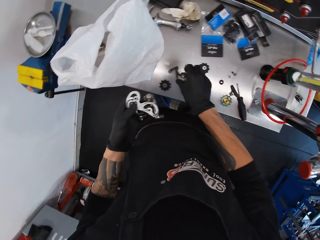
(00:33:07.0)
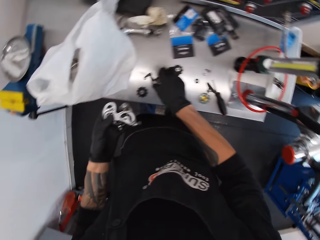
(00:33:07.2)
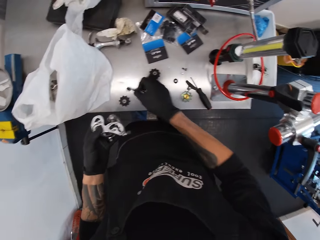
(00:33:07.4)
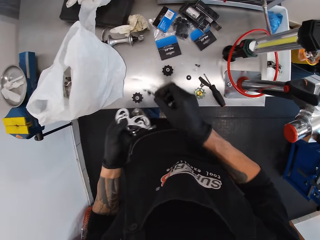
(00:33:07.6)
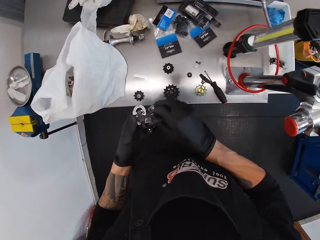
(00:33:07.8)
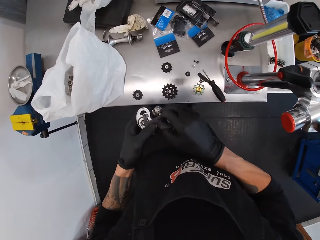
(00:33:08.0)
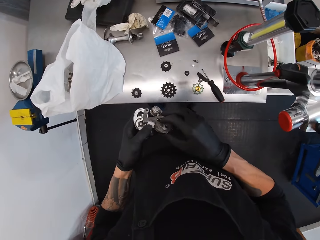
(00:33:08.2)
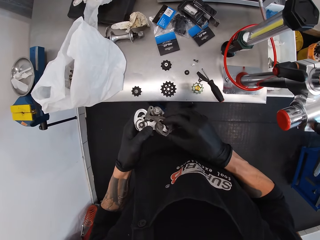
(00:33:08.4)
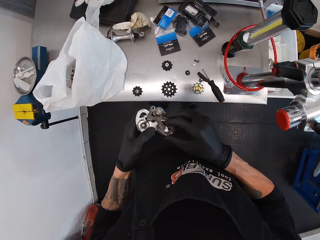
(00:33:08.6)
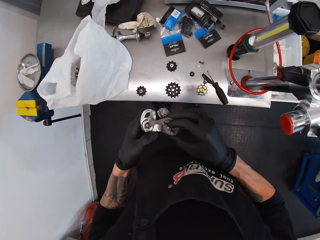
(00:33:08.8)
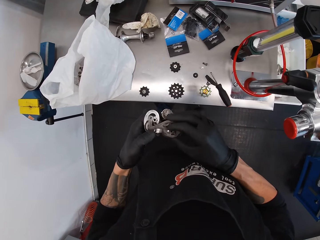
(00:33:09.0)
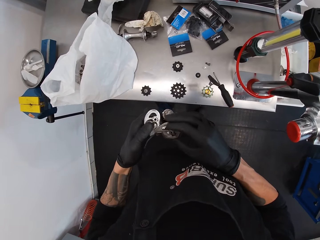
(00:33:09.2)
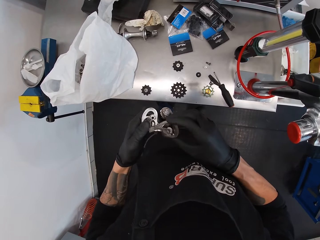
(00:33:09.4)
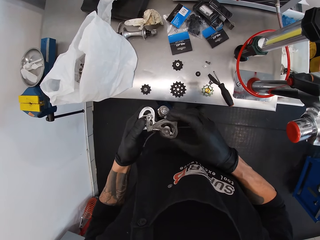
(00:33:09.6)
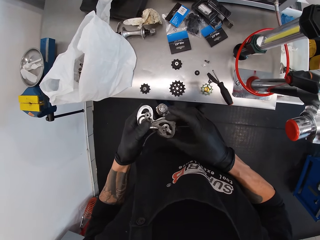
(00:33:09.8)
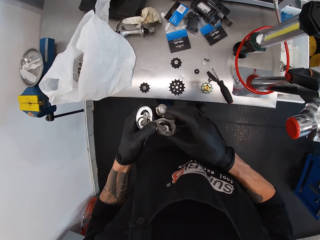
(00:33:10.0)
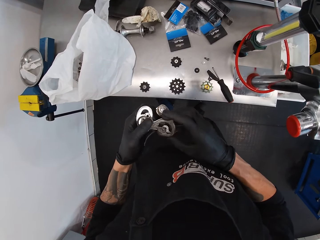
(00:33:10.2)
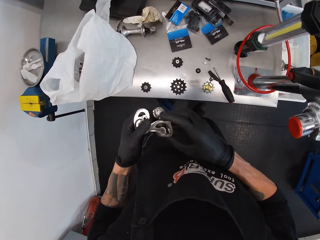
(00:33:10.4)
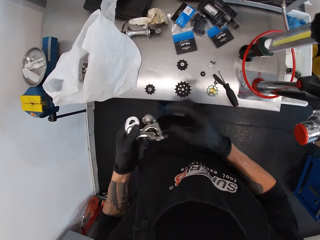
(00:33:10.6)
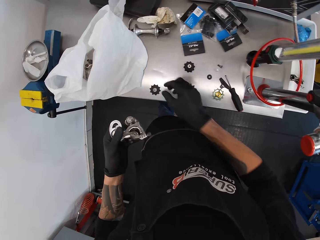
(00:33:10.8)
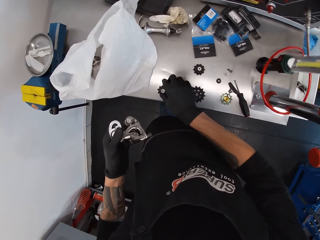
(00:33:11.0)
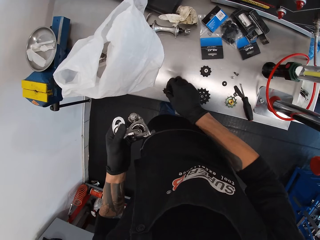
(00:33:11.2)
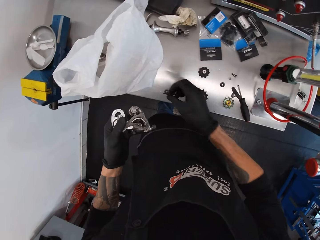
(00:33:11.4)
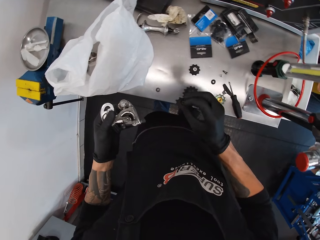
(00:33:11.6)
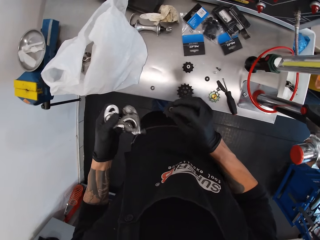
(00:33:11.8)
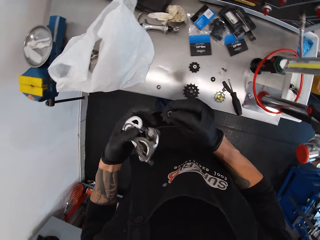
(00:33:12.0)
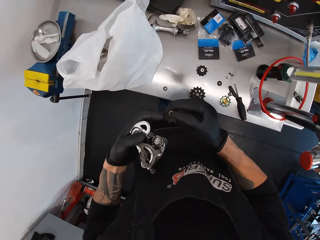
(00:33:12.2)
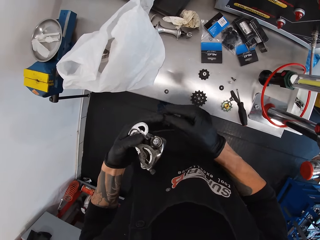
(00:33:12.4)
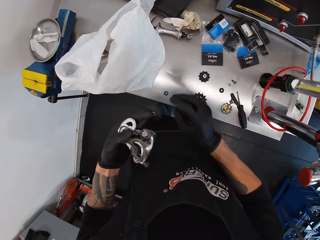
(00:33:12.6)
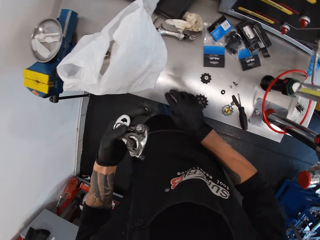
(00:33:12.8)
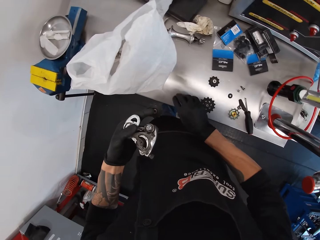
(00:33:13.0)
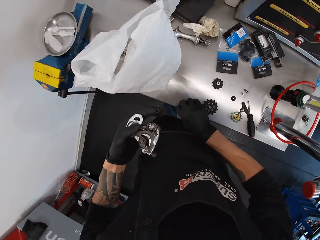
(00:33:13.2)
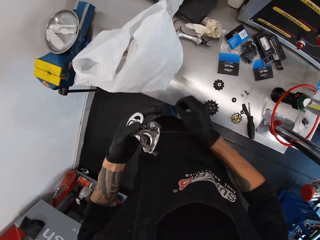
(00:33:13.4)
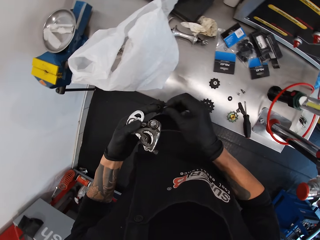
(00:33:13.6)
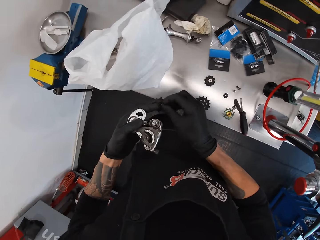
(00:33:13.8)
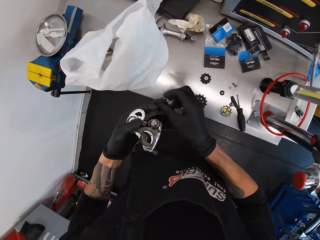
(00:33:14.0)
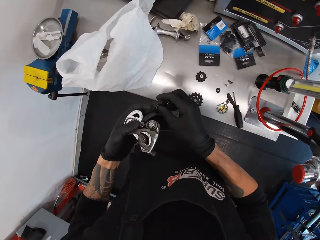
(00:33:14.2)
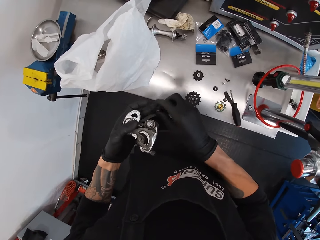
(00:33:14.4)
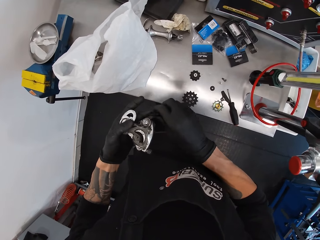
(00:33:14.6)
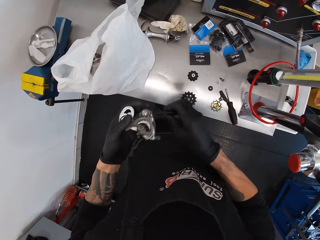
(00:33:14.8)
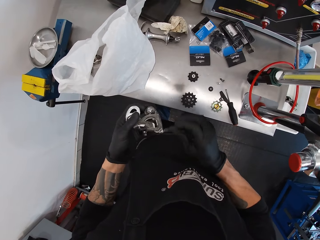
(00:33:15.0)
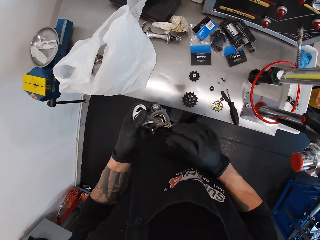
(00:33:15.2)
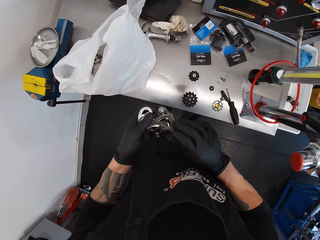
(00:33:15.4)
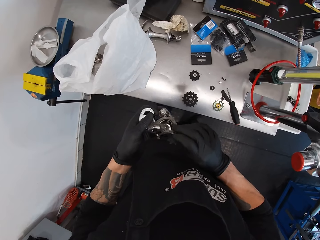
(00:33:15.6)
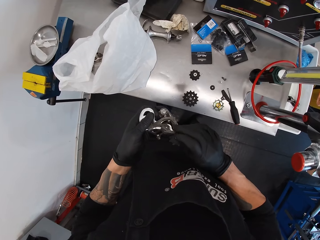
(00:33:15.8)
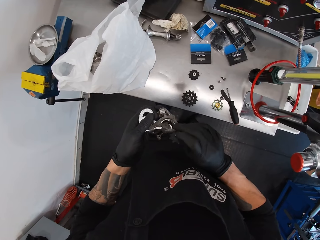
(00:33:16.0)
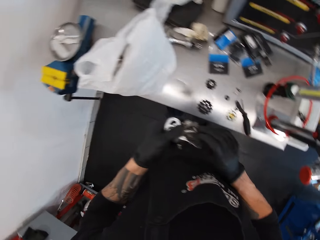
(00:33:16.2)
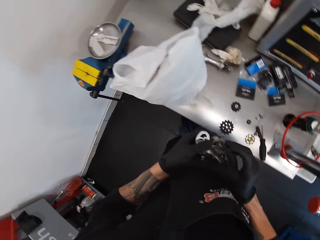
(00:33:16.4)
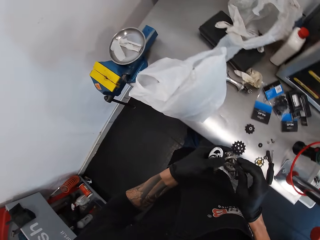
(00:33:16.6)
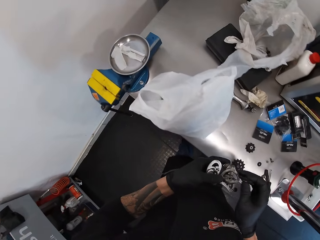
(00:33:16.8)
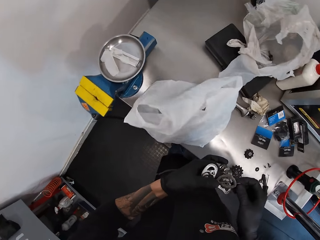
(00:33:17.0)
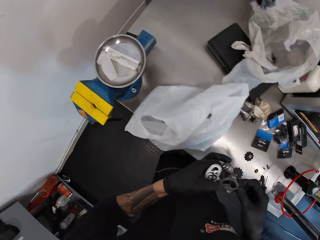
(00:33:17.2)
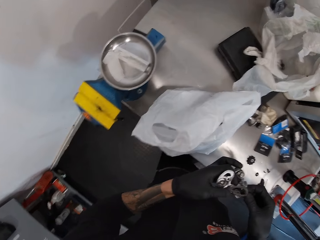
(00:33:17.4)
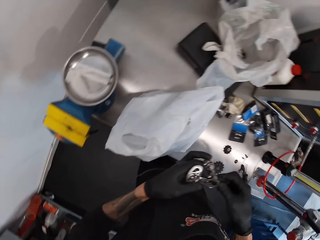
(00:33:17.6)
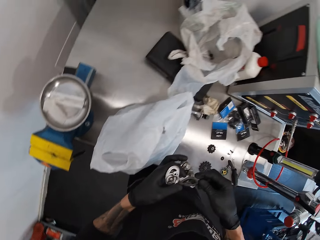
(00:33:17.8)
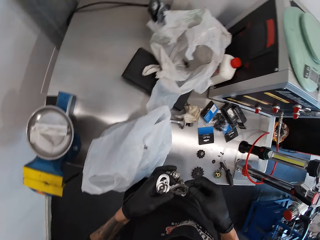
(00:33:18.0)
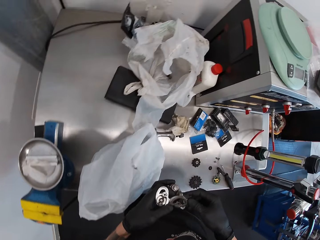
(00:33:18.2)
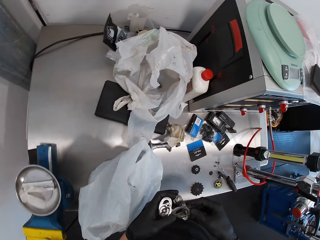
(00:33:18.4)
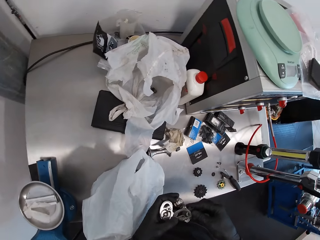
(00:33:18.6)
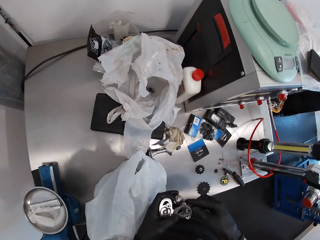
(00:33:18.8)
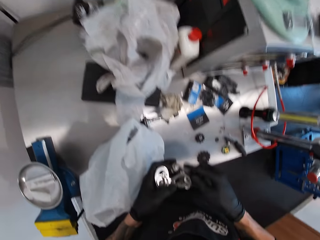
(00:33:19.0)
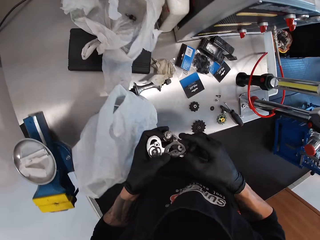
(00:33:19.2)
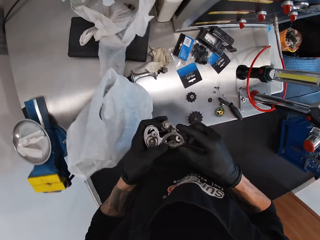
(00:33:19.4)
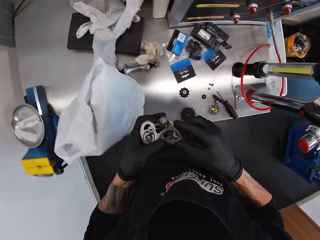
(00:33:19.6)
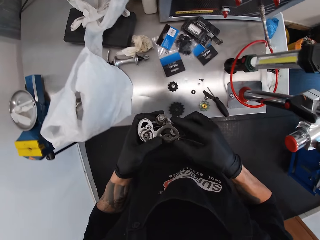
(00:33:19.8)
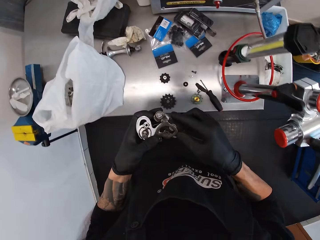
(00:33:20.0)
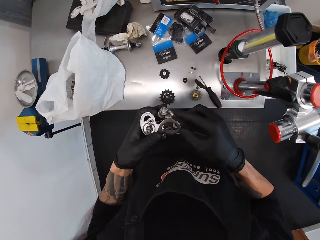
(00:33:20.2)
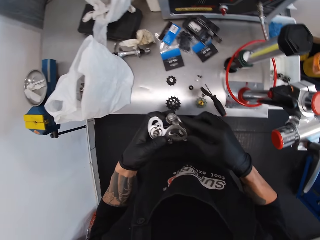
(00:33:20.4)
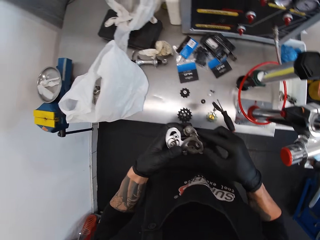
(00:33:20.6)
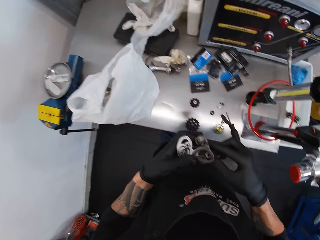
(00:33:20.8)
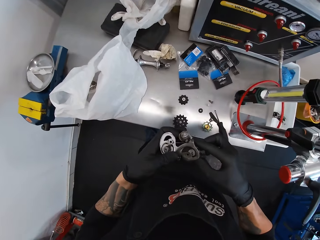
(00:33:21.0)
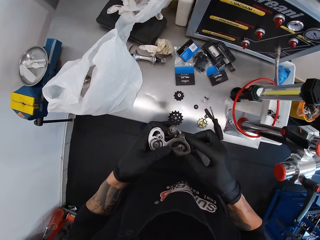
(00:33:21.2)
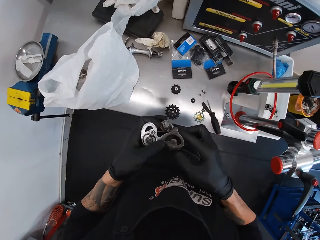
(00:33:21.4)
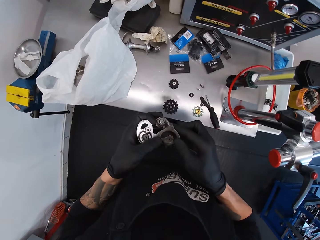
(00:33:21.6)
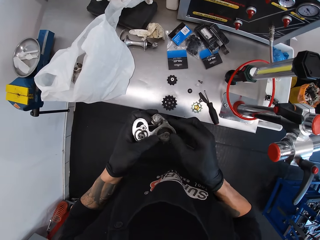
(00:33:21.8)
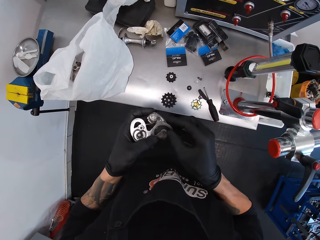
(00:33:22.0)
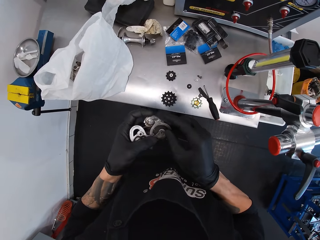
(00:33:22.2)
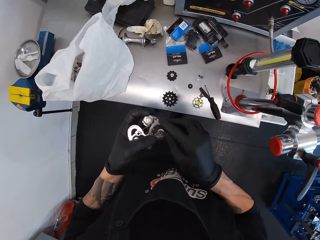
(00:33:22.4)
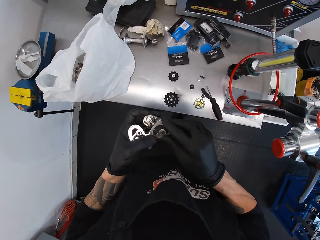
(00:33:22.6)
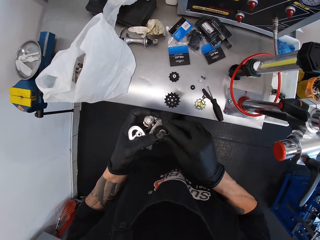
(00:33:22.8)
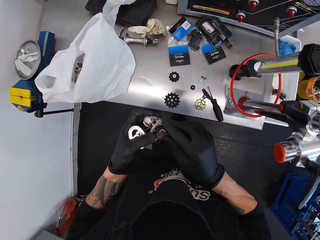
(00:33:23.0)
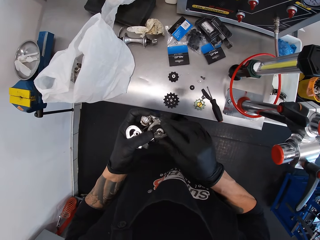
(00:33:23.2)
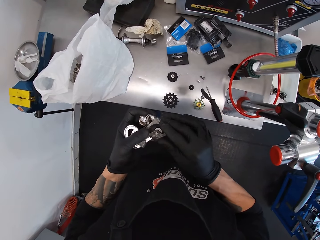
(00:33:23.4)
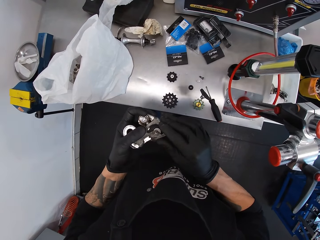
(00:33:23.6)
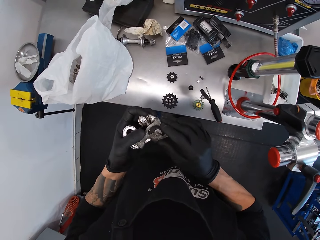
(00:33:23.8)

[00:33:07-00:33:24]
The camera wearer picks the derailleurs from the table. They fix it on the metal derailleurs. They pick a gear from the table and hold the gear with the left hand. They pick a screw from the table and fix the screw on the gear. They fix the gear on the derailleurs.

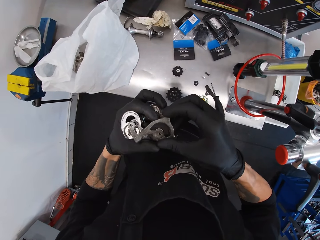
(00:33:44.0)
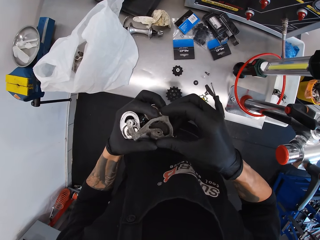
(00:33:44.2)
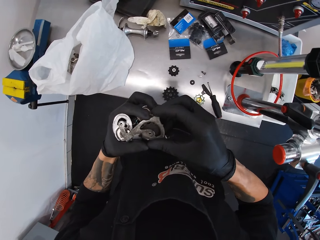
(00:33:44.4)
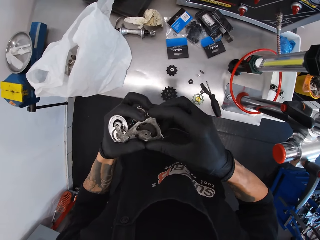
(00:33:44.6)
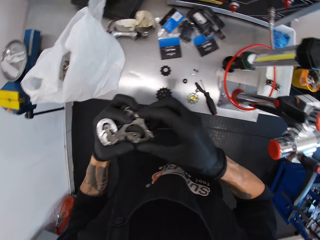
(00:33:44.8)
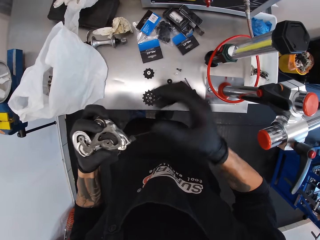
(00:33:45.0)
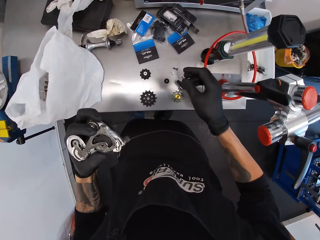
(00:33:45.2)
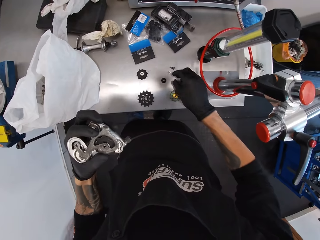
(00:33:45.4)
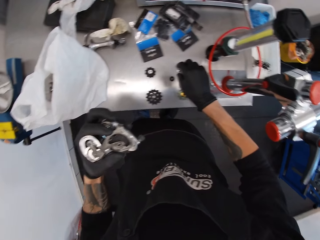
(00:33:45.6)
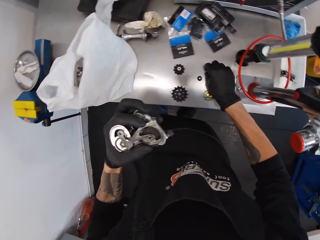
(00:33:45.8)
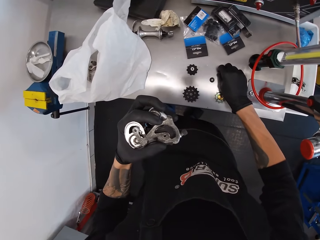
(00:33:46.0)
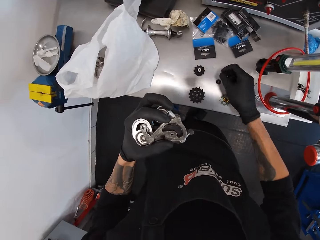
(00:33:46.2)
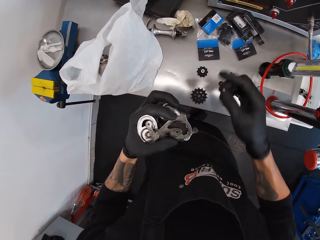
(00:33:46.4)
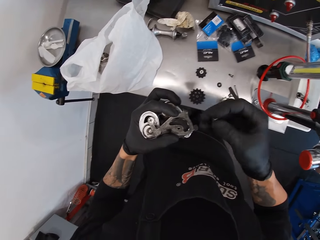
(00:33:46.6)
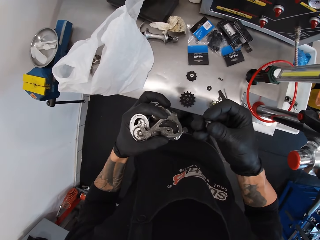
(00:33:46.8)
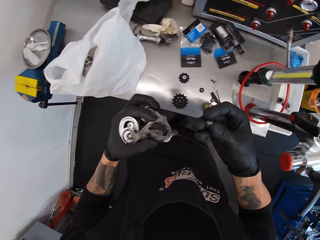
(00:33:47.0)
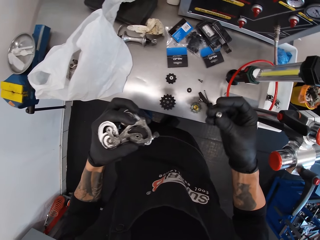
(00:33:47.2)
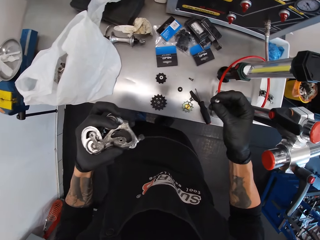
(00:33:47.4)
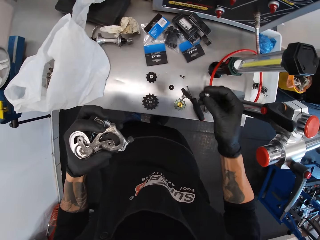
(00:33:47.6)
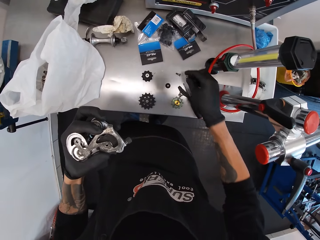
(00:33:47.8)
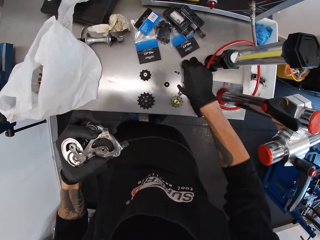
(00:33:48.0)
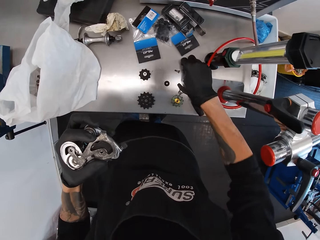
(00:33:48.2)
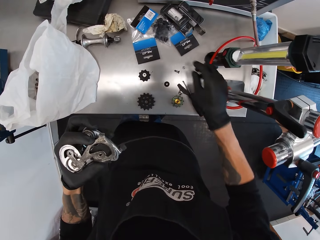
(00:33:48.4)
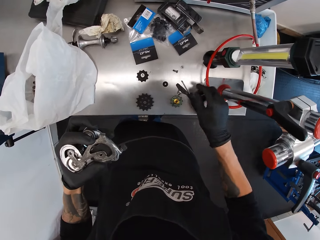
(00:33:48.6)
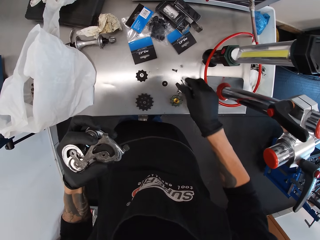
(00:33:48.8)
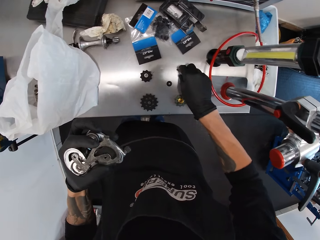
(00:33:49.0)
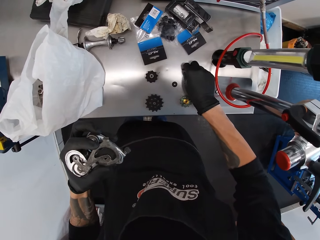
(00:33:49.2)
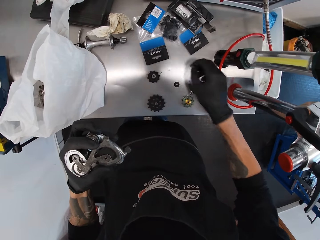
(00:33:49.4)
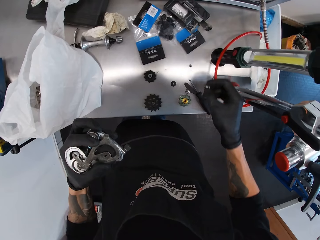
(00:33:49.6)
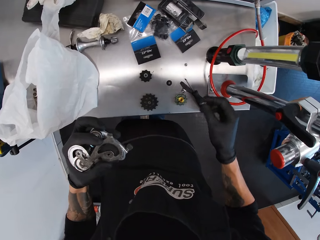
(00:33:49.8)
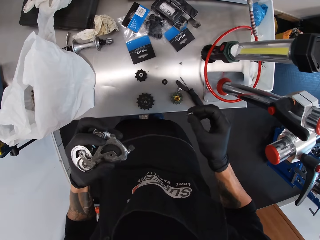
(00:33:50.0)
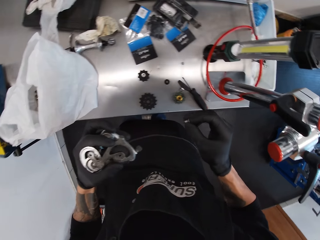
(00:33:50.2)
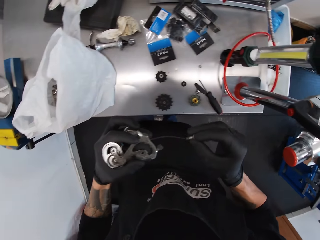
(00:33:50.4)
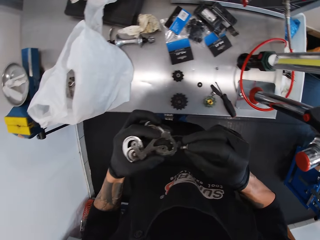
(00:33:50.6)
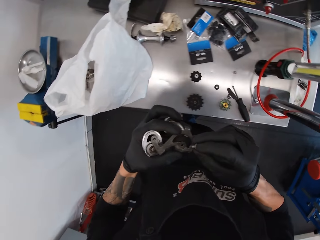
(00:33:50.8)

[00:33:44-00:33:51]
The camera wearer picks a screw from the table. They place the screw on the table. They pick the screw from the table.
